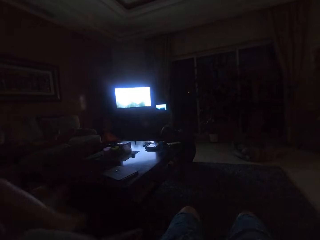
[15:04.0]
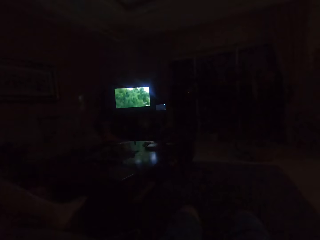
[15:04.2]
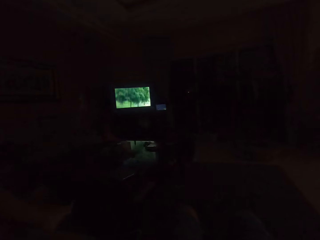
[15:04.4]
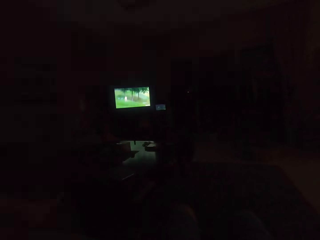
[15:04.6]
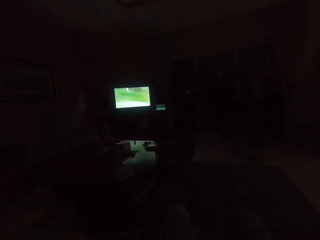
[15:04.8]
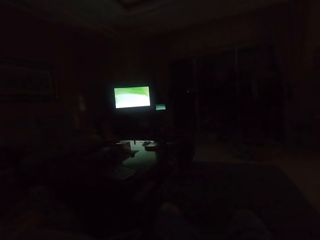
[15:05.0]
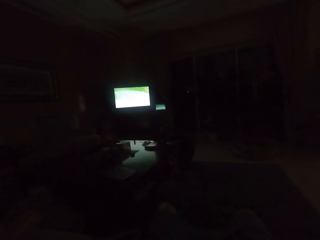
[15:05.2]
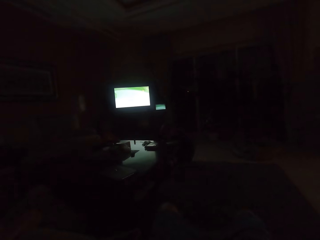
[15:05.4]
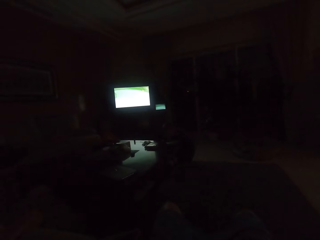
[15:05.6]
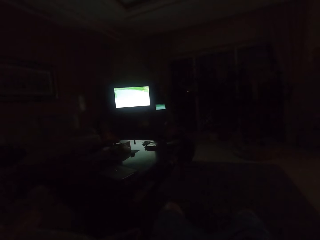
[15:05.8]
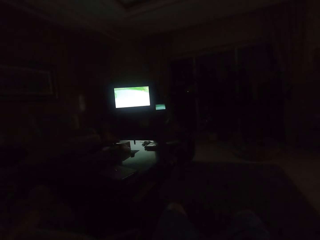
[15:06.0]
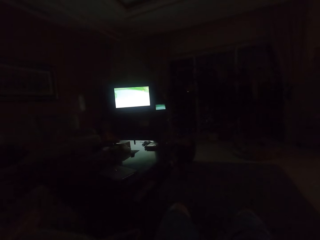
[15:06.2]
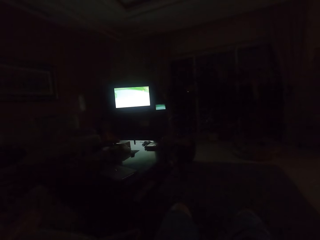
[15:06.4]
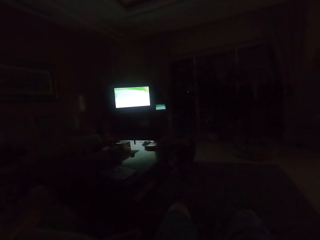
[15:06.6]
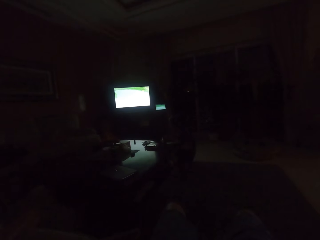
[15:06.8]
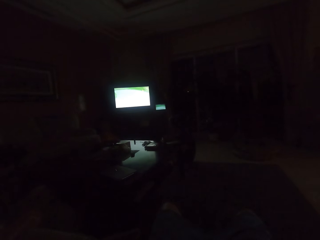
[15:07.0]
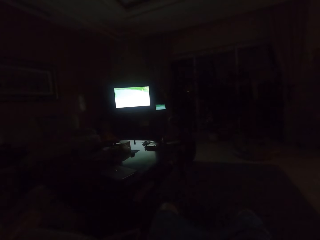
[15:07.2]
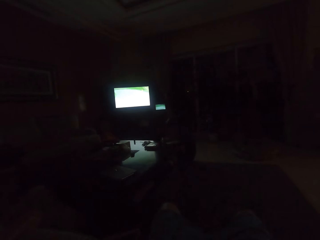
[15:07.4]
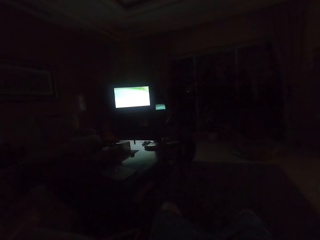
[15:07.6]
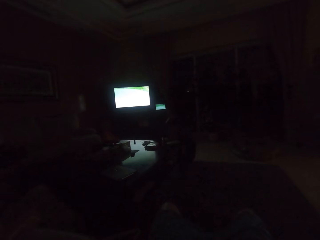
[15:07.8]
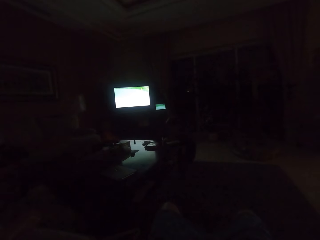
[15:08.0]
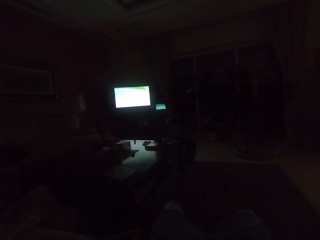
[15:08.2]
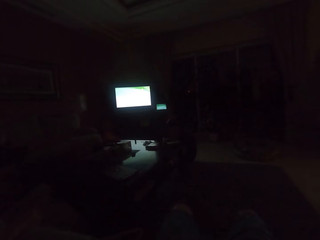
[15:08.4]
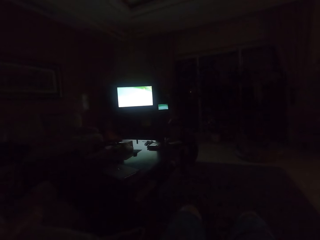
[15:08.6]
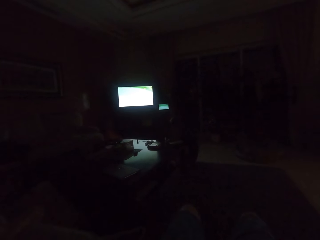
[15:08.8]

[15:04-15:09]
The camera wearer watches the television.

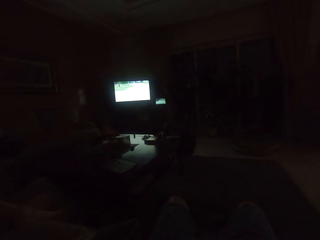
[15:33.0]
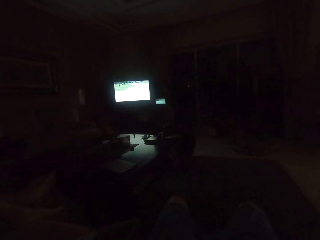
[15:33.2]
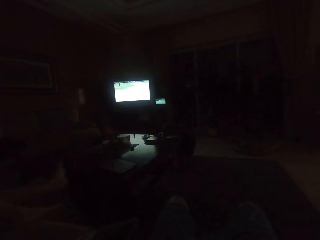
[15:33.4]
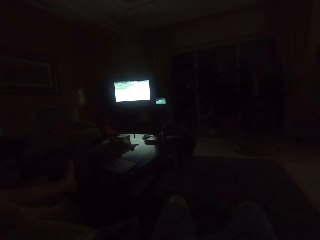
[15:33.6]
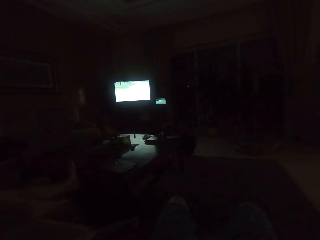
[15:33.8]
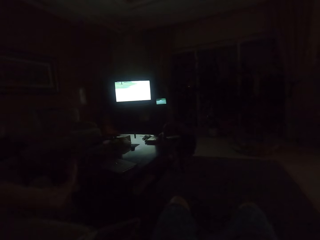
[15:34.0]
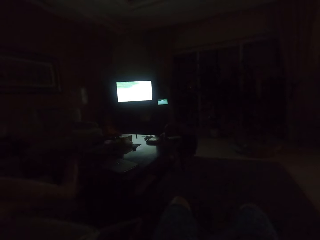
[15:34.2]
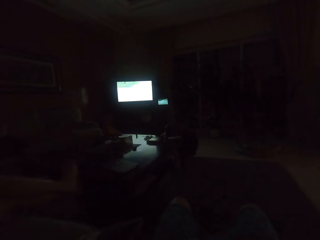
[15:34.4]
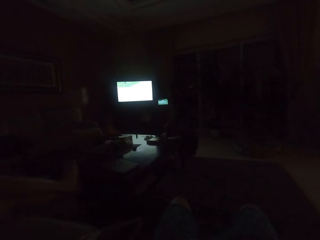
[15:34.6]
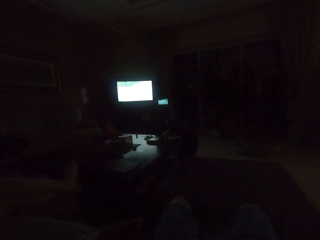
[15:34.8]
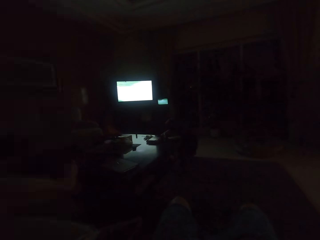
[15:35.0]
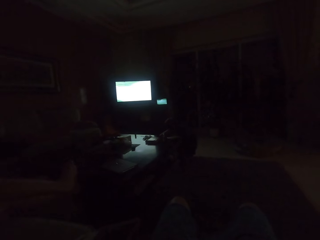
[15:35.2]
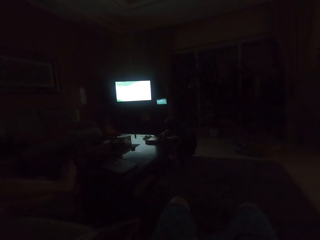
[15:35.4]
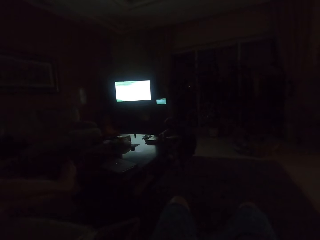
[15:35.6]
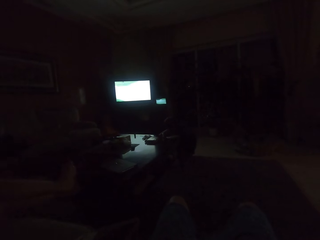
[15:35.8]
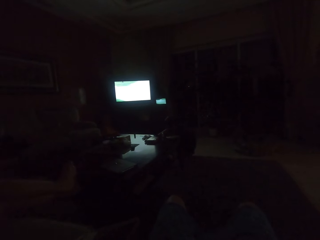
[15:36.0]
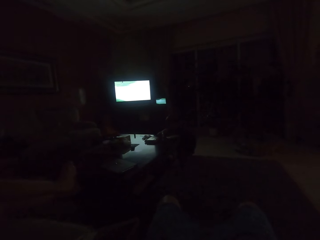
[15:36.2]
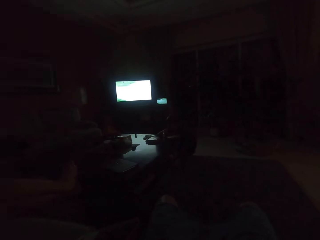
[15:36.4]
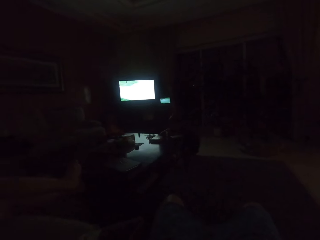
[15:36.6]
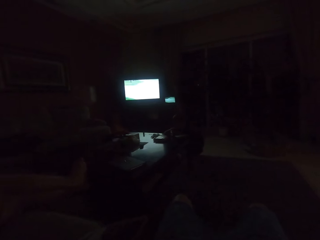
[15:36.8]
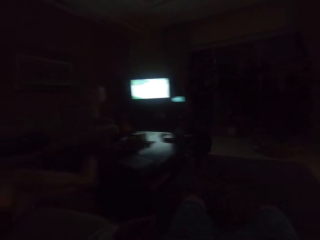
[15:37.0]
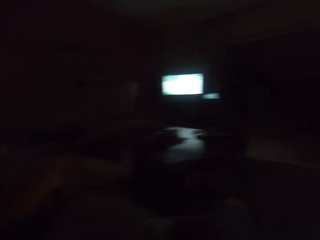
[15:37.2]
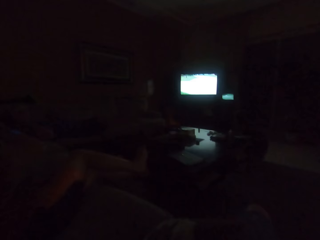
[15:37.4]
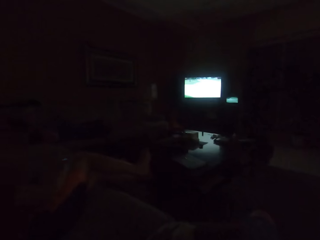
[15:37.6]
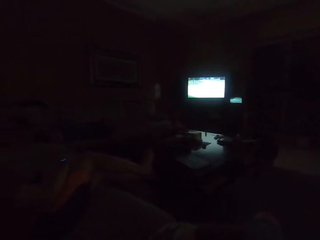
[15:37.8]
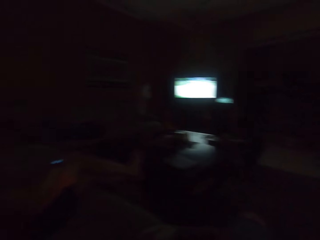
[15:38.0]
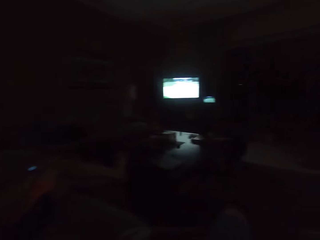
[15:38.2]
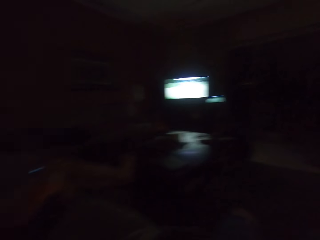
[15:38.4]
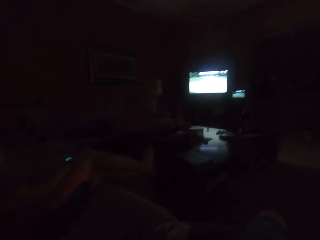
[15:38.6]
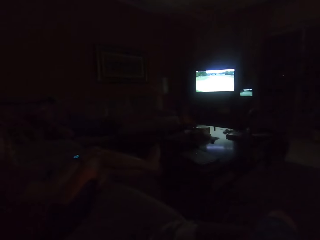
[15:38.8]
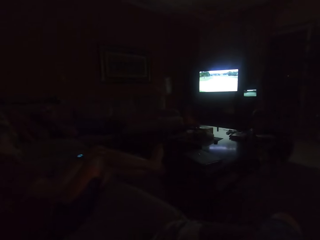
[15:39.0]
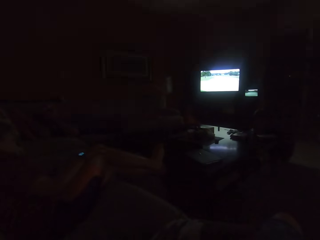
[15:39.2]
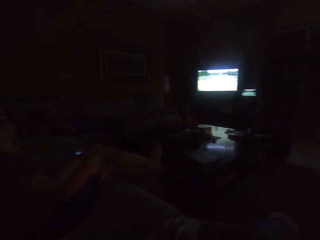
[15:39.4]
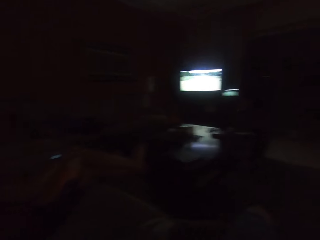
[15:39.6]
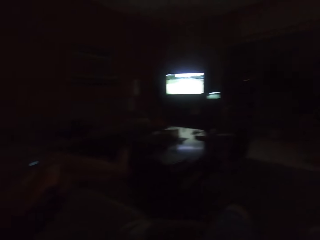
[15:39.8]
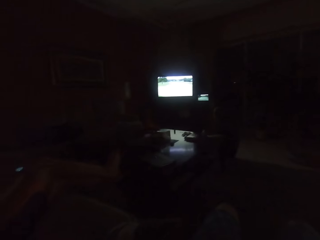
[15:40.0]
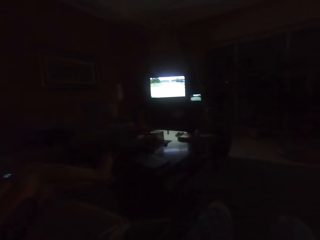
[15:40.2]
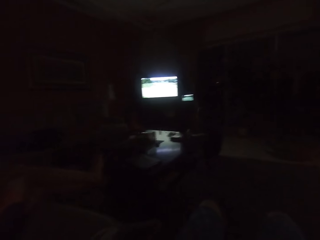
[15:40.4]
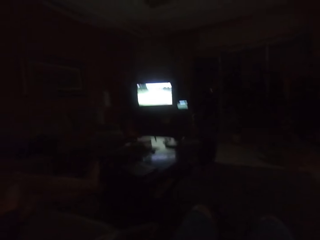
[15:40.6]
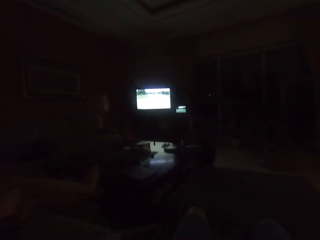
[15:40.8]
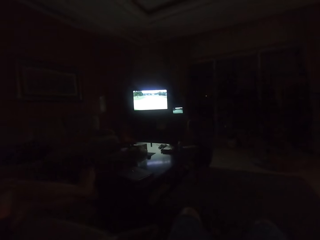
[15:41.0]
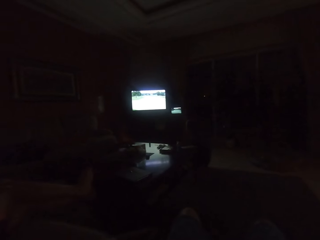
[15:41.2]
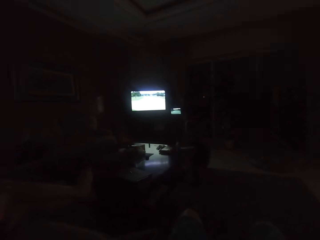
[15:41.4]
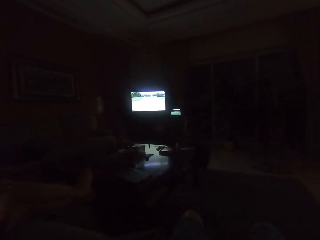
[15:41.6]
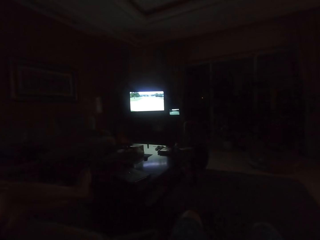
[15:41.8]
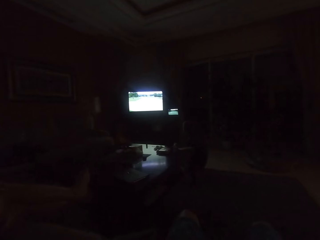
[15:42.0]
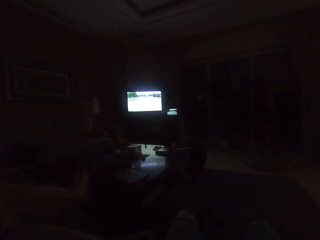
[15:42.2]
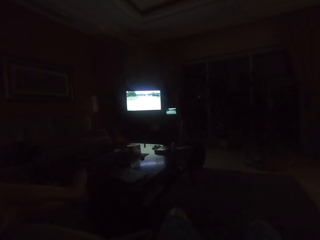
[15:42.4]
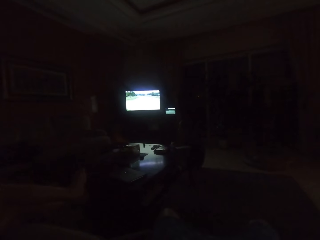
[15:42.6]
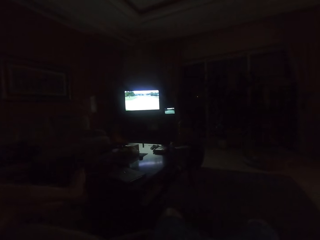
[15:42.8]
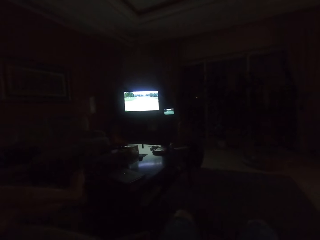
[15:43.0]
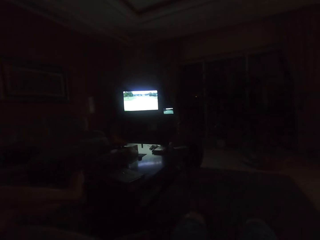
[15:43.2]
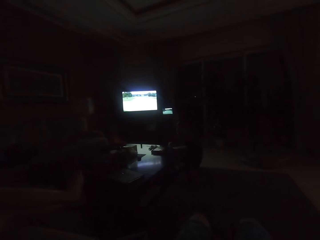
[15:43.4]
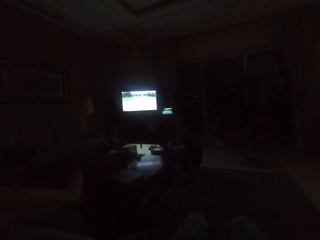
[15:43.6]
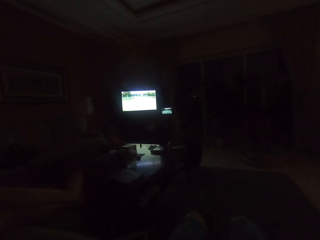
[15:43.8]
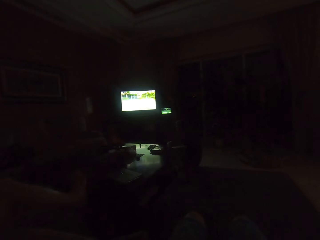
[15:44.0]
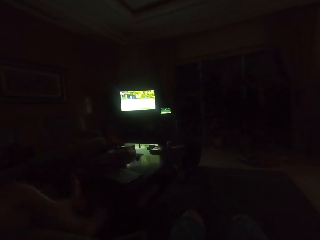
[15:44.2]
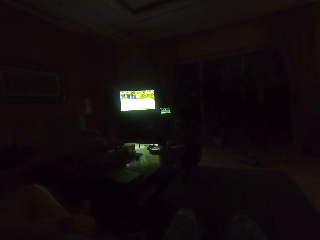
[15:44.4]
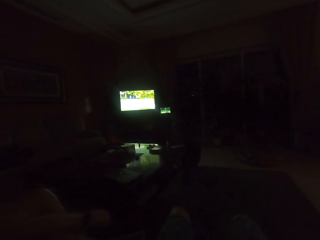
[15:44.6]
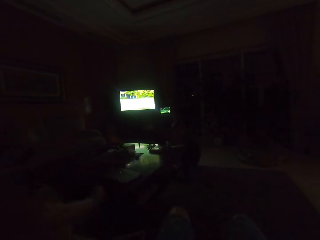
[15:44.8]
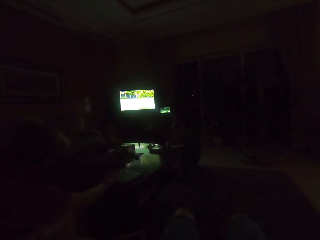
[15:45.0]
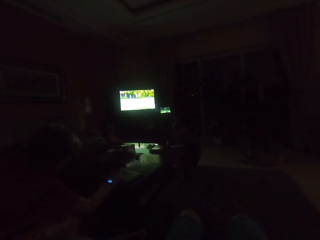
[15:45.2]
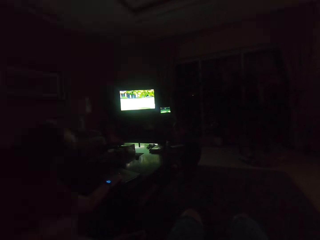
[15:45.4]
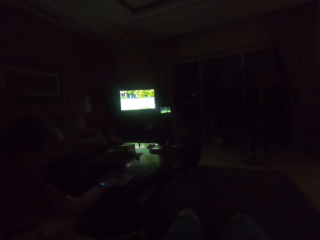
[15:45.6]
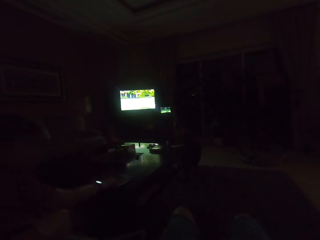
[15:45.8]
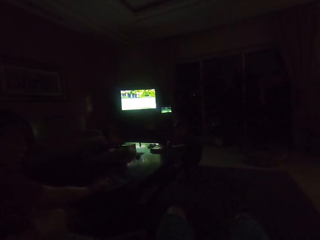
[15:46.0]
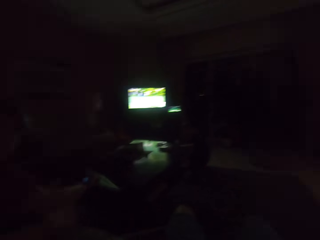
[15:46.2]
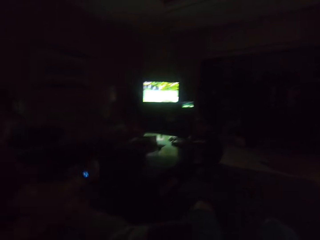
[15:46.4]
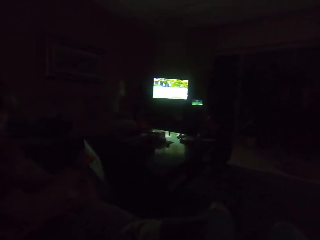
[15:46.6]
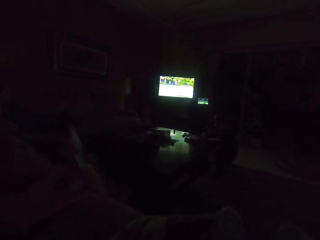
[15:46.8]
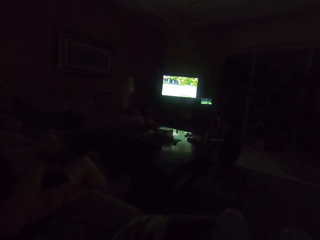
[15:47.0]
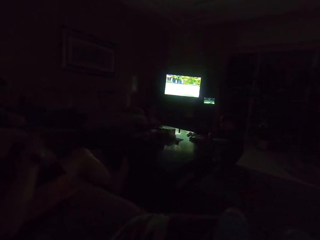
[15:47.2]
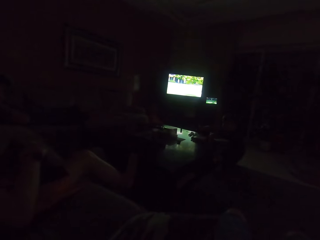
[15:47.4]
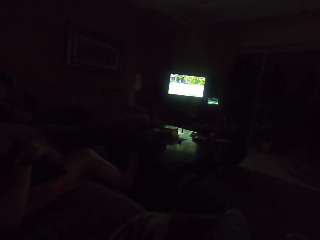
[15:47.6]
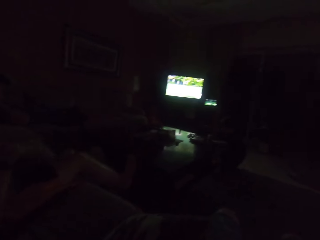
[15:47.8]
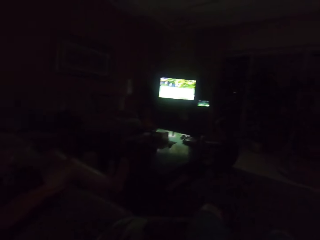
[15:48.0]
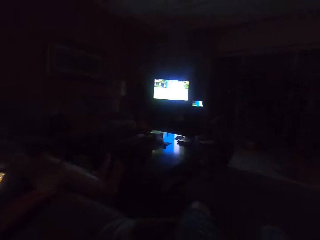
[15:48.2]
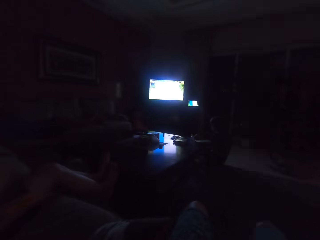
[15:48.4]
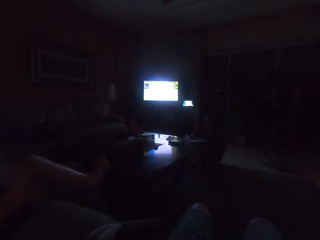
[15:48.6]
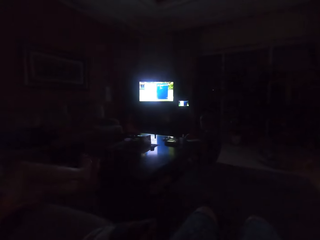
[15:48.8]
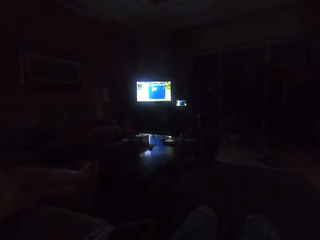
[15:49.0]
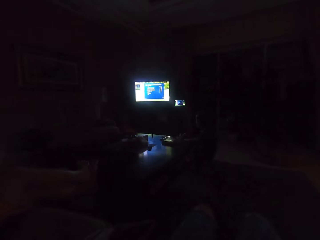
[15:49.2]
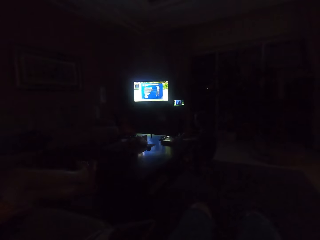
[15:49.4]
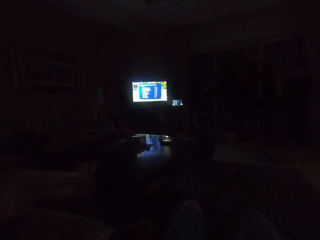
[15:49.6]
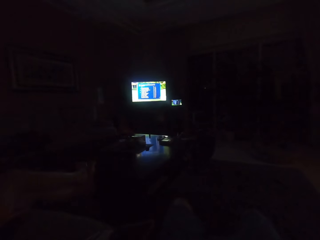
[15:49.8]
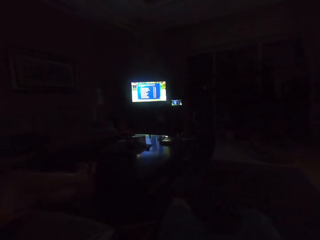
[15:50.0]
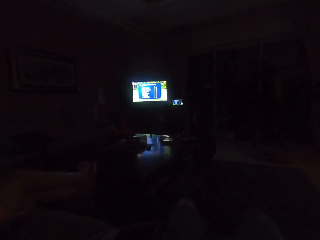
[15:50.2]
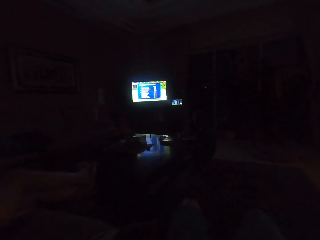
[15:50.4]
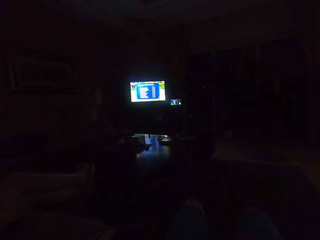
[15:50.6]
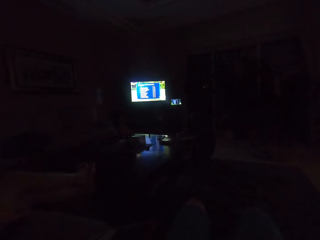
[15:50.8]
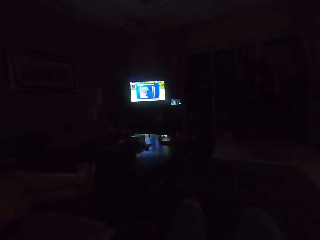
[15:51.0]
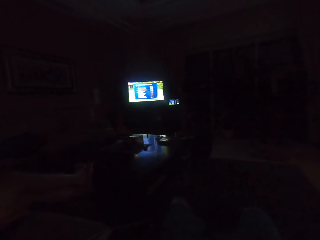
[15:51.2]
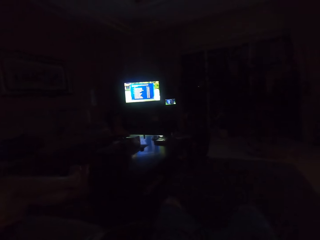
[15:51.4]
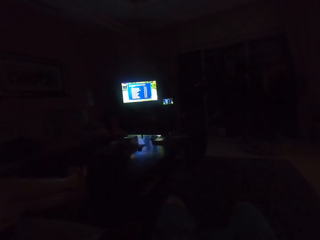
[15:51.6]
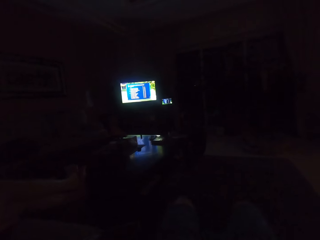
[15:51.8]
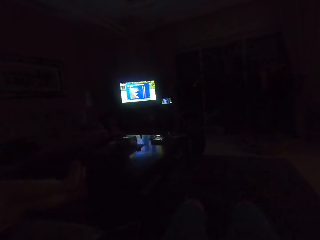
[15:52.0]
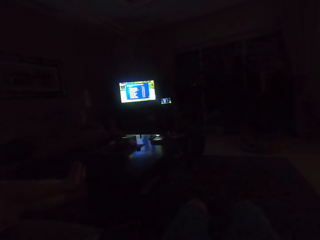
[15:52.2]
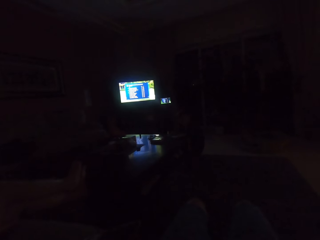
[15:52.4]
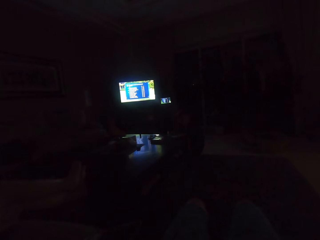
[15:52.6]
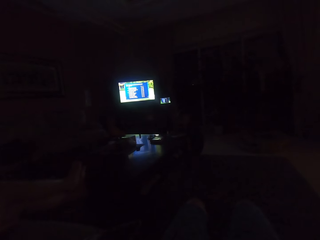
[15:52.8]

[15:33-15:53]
A man puts his feet on the table. The camera wearer watches the television. They look around the apartment. They watch the television. The man picks the book from the table. The camera wearer watches the television.
